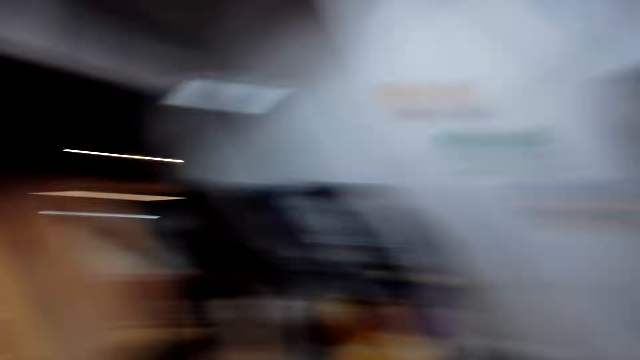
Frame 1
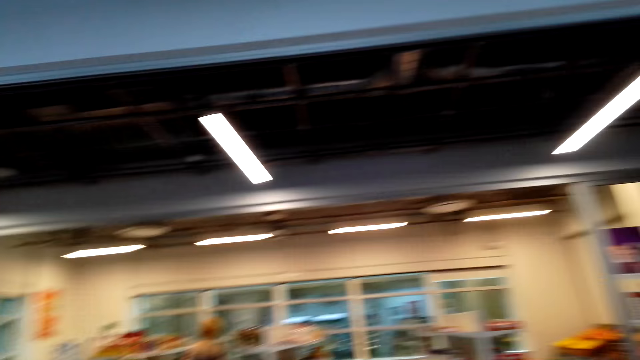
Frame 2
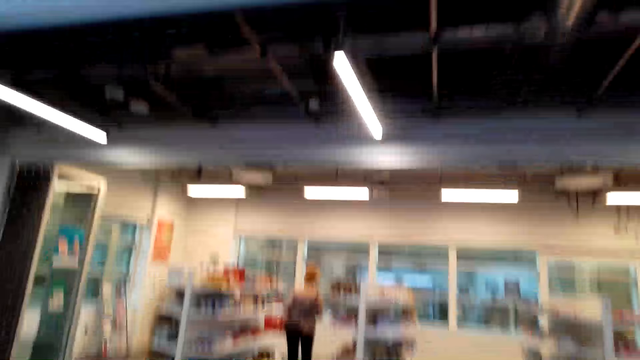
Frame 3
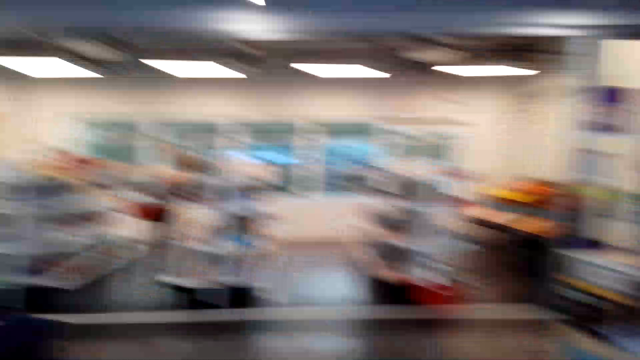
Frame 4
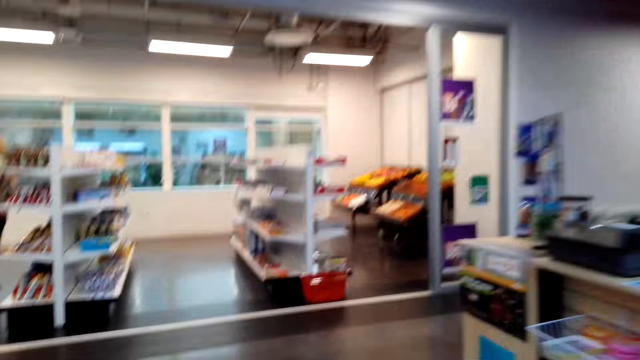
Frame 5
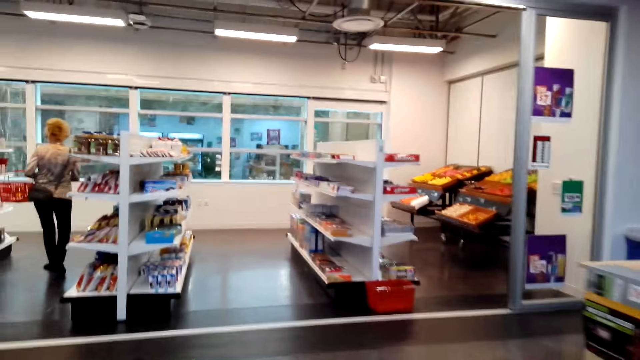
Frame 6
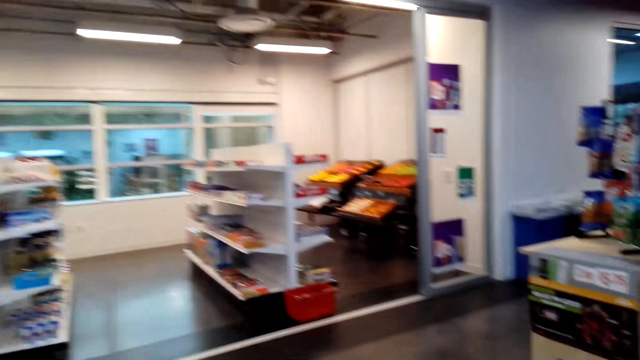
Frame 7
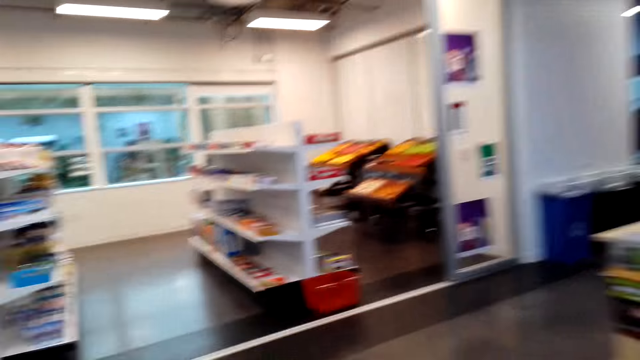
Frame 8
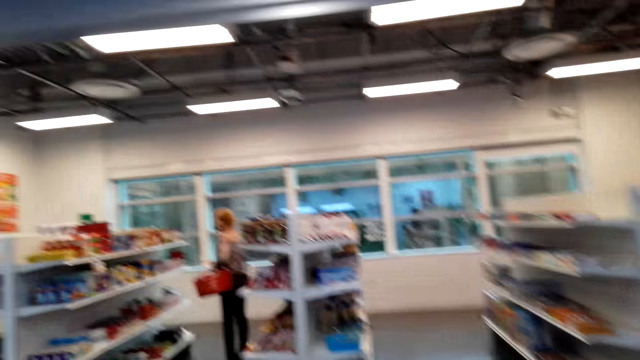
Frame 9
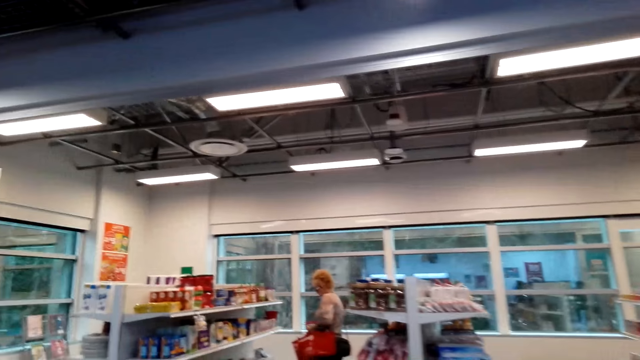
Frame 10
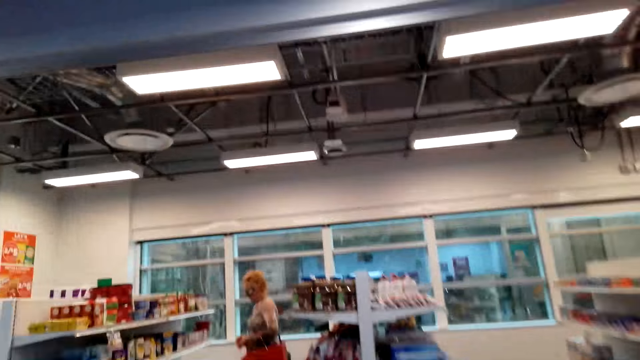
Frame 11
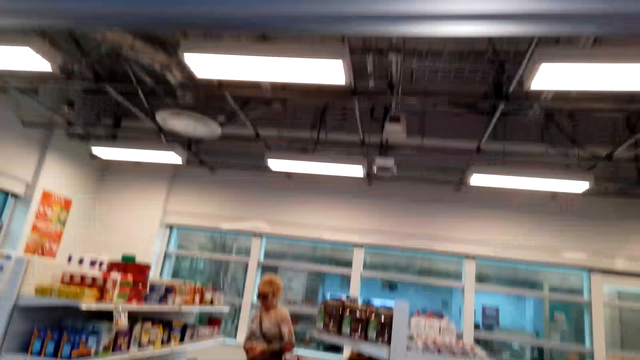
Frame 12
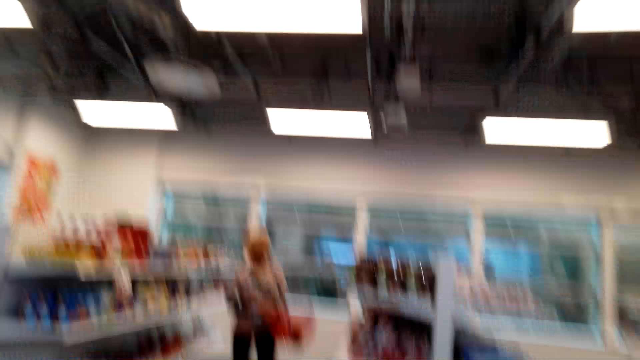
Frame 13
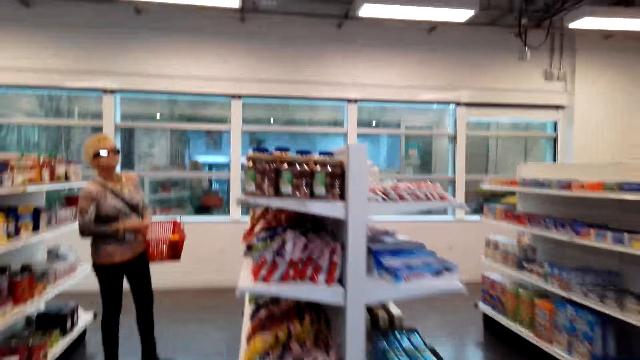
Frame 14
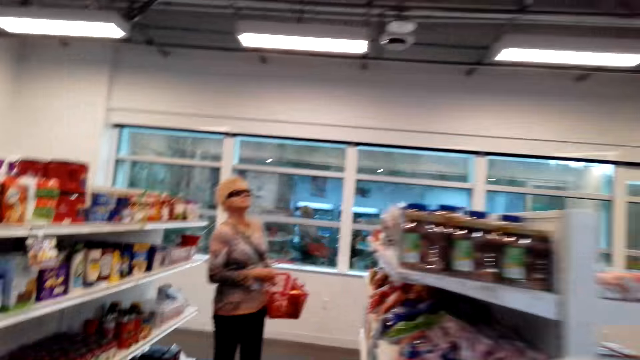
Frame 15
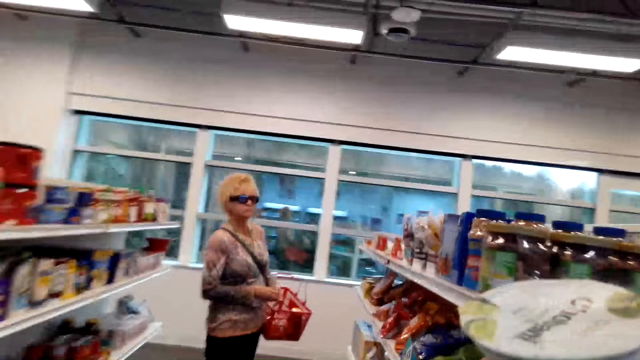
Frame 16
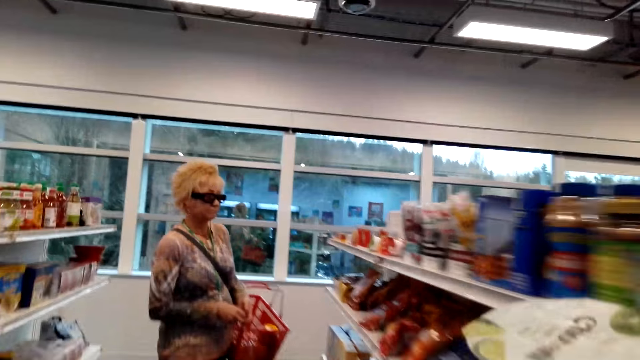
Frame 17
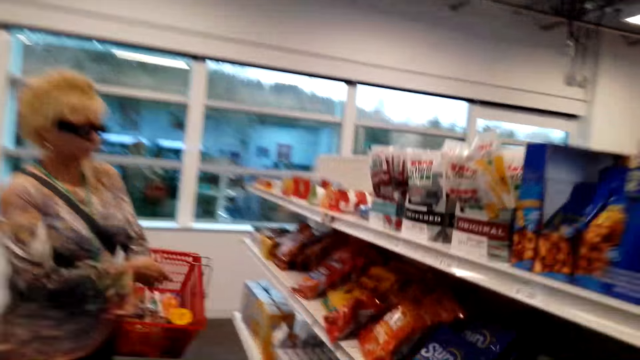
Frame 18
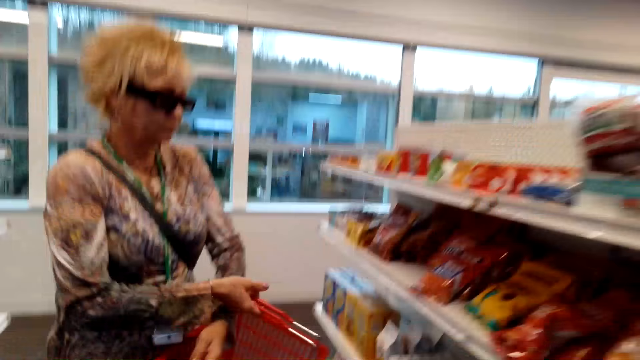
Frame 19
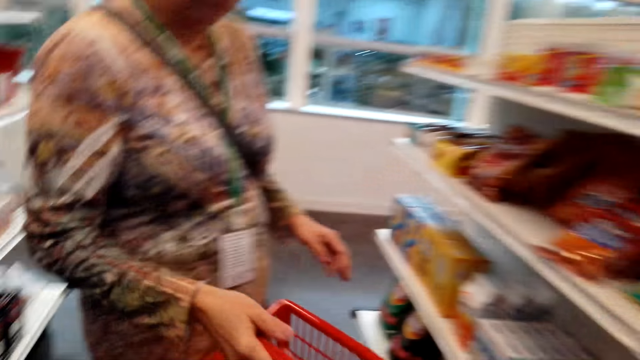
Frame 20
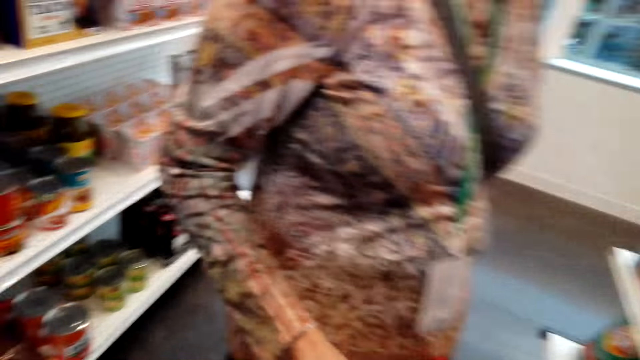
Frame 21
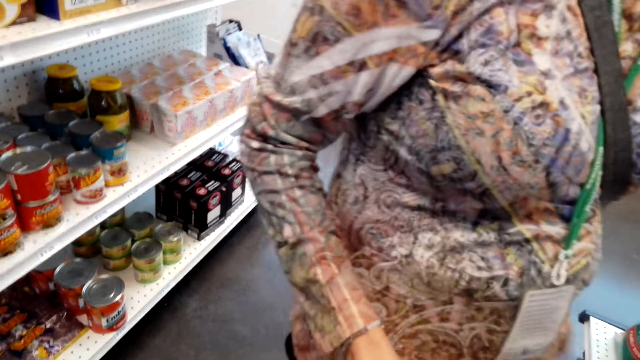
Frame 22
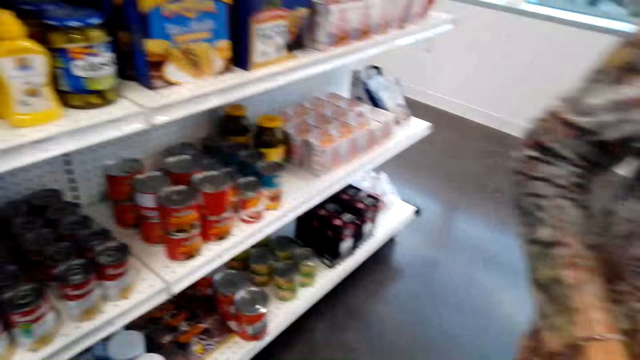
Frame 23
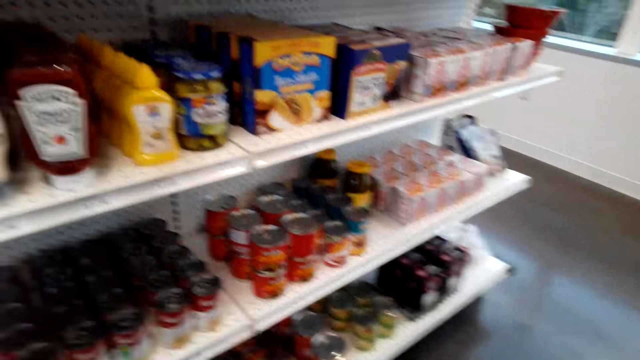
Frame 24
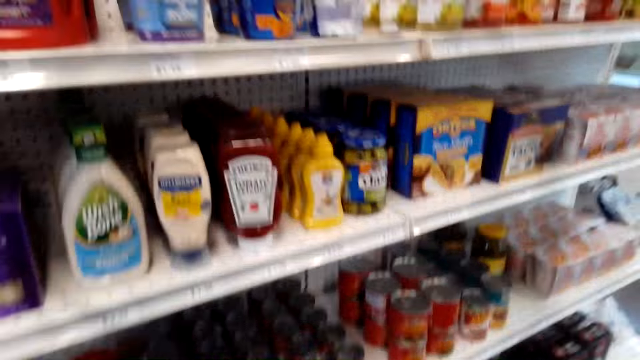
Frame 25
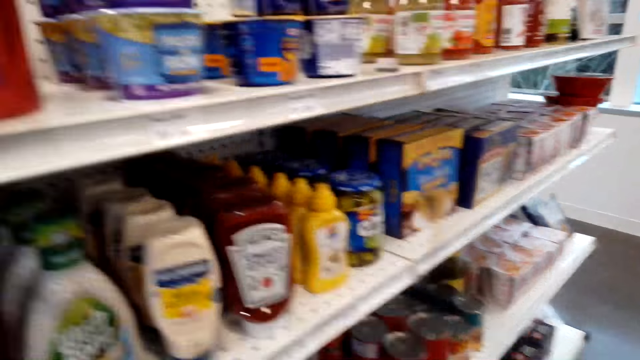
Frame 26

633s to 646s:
The camera wearer looks around. A woman walks. The camera wearer walks. They move around. The woman walks. The camera wearer lifts something. The woman looks at the shelves. The woman moves a basket. The camera wearer drops something in the carrier. They look at items.

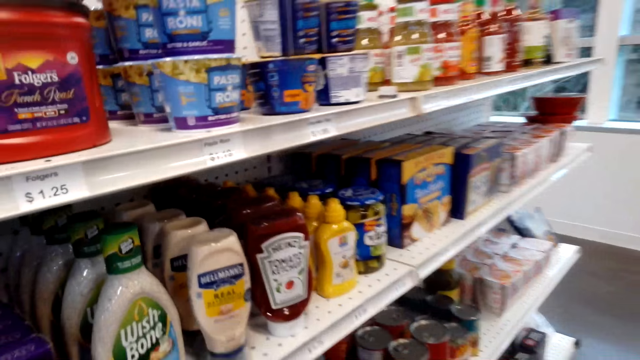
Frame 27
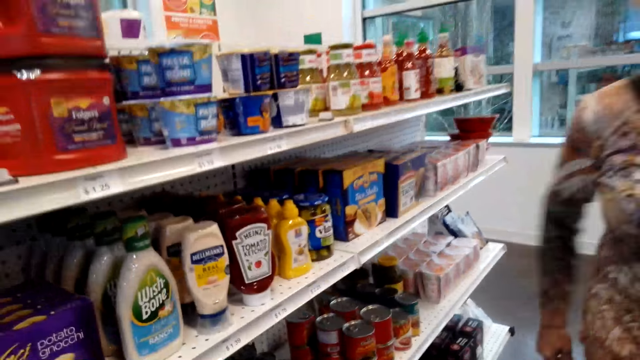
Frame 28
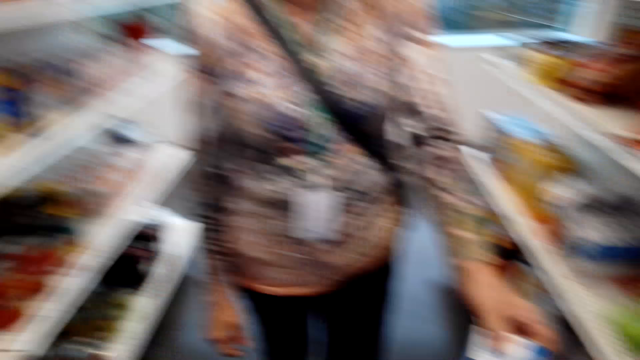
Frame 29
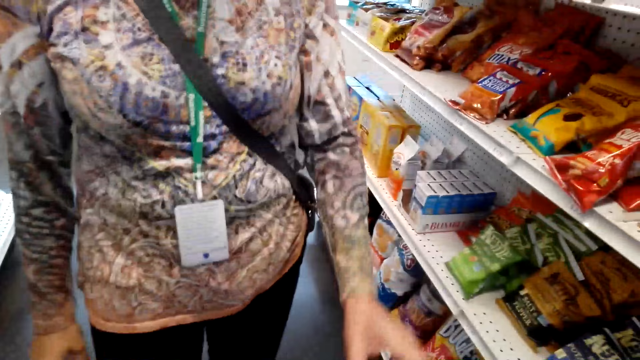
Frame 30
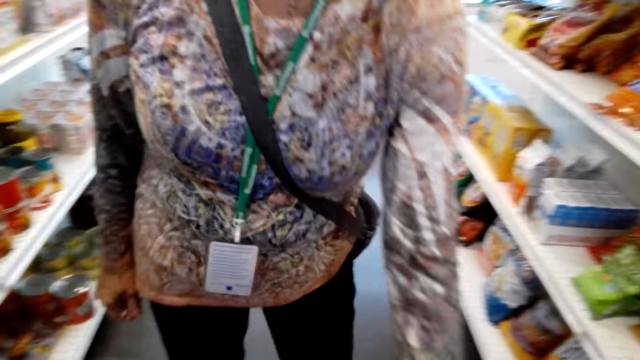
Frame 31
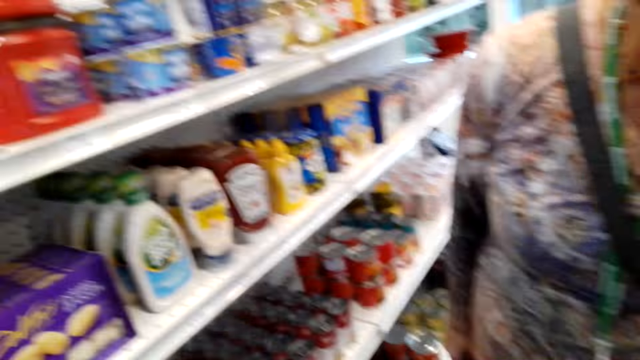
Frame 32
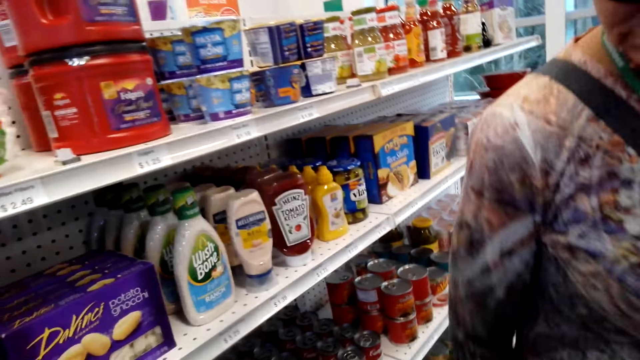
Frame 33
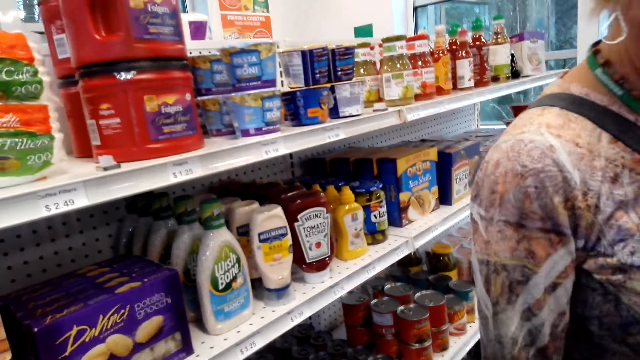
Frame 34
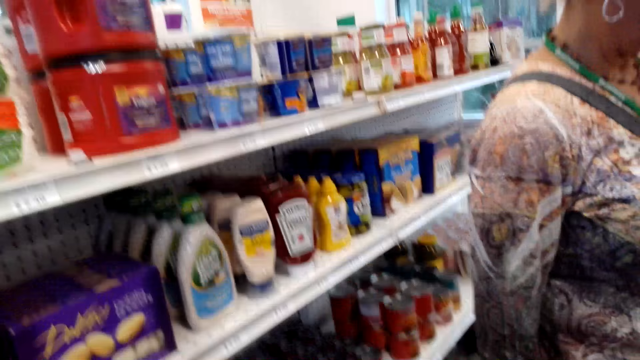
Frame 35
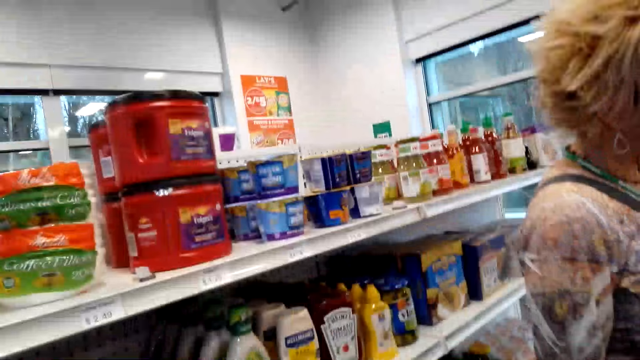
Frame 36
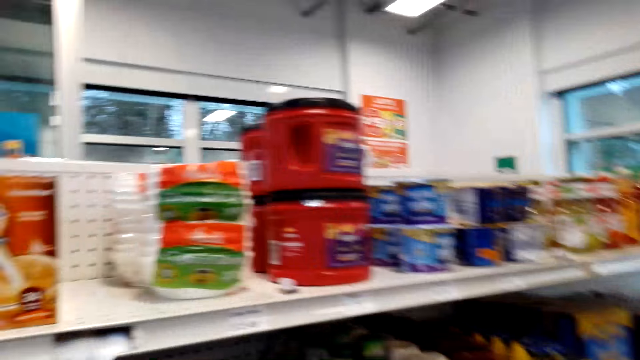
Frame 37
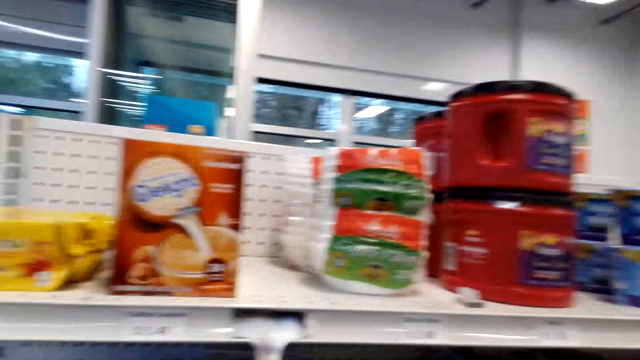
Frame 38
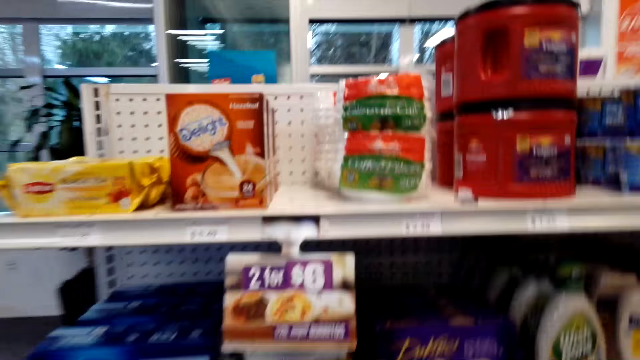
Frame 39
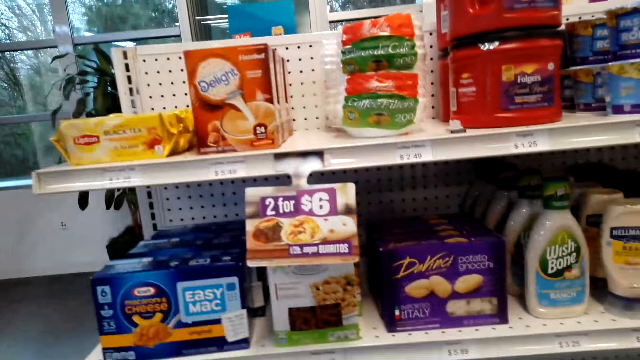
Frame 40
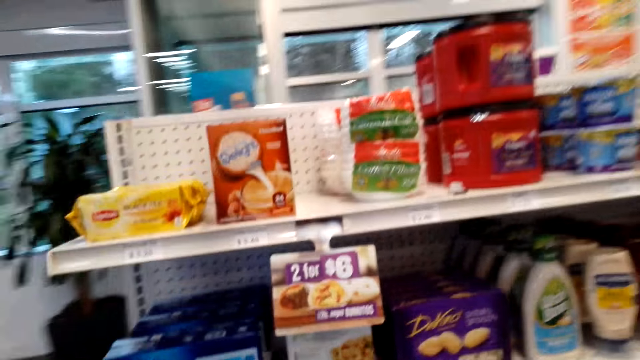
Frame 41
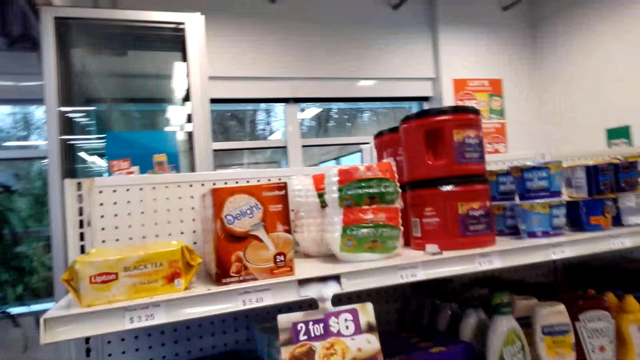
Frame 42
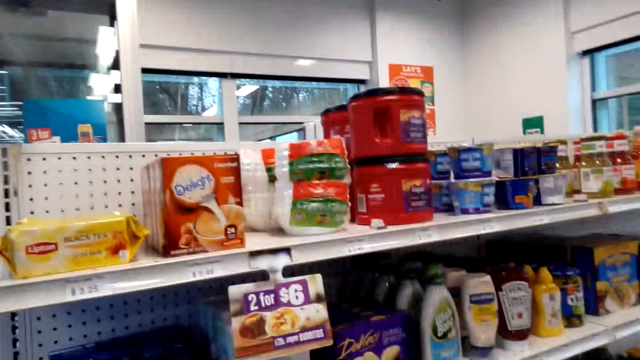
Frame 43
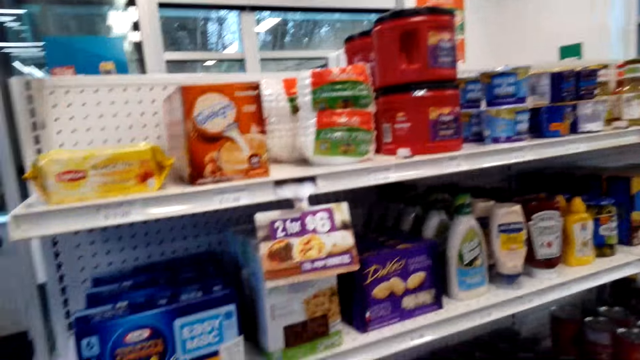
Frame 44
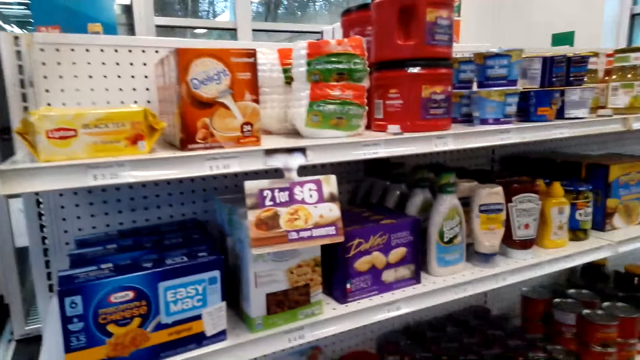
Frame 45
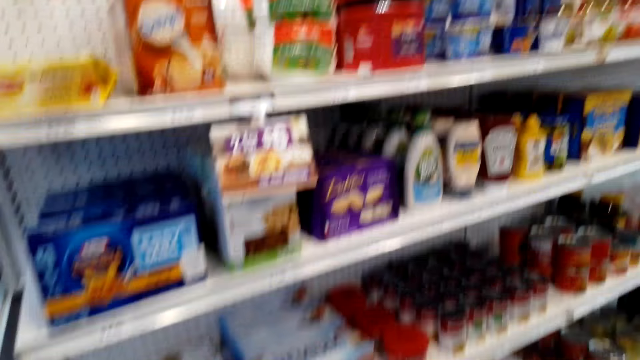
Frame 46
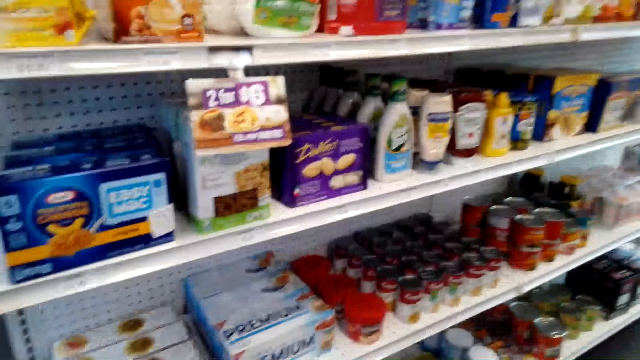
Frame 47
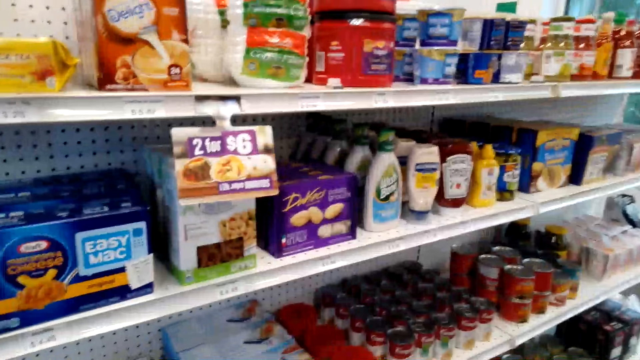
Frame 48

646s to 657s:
The camera wearer looks at the shelves. A woman puts a basket down. The woman drops something in the carrier. The woman moves. The camera wearer looks at items. They look at the shelves.
